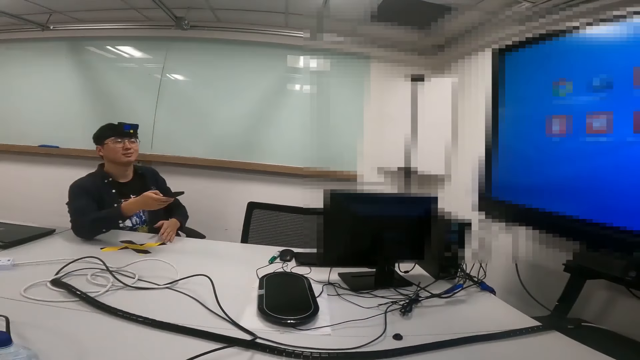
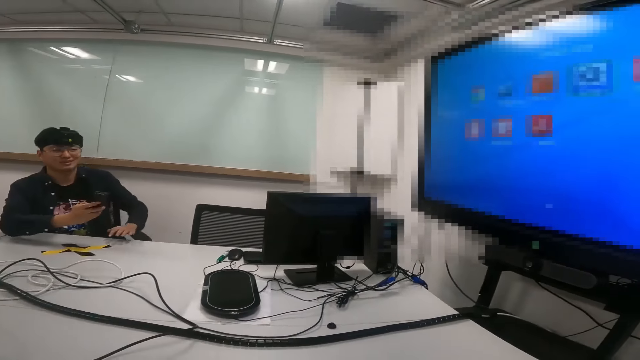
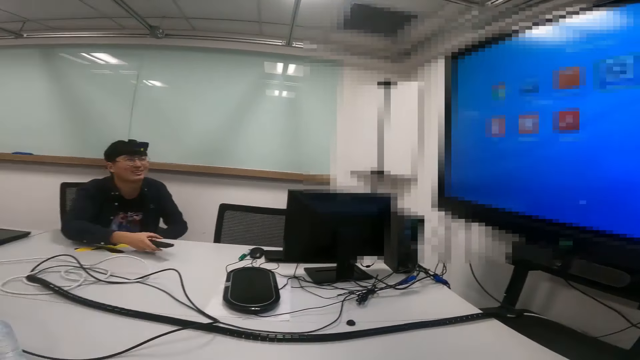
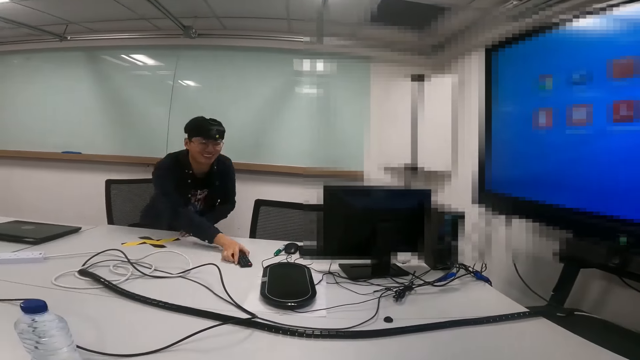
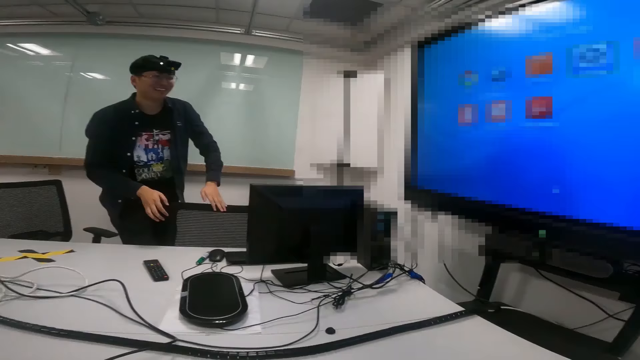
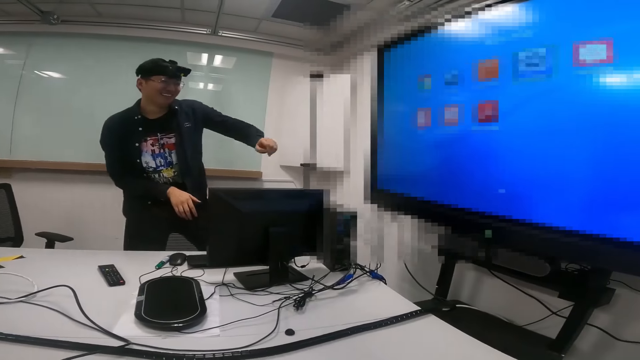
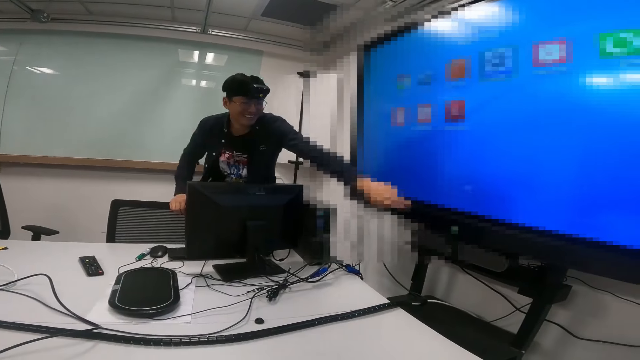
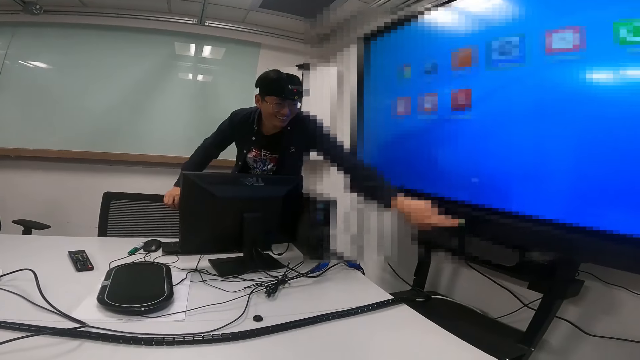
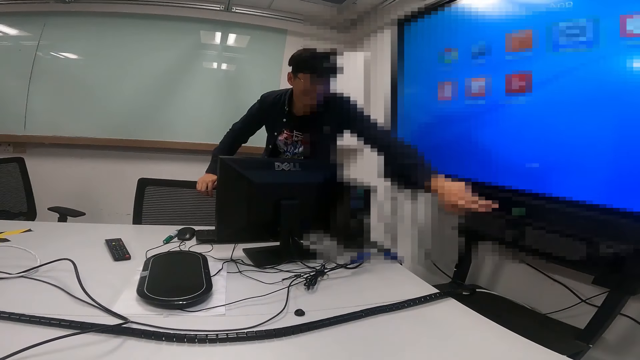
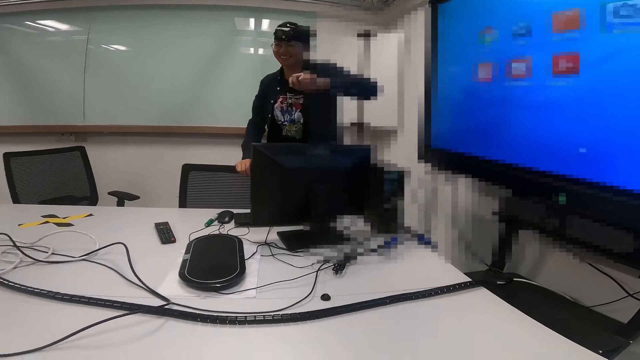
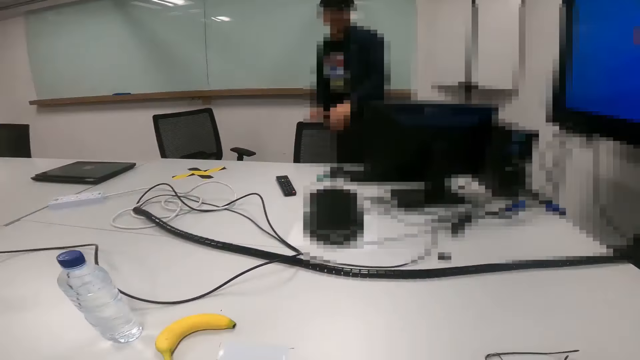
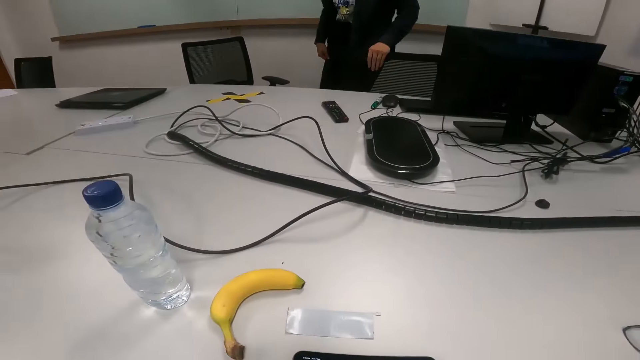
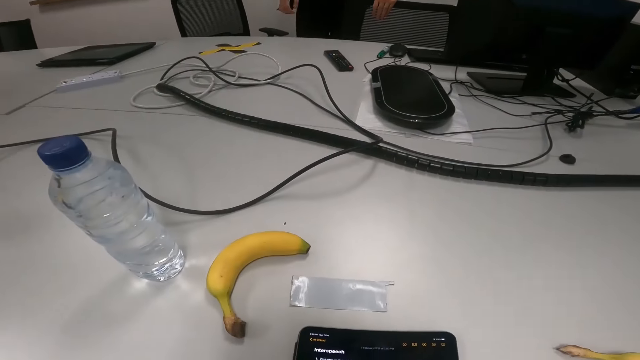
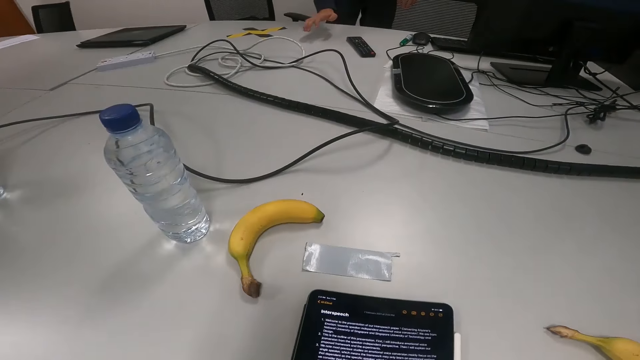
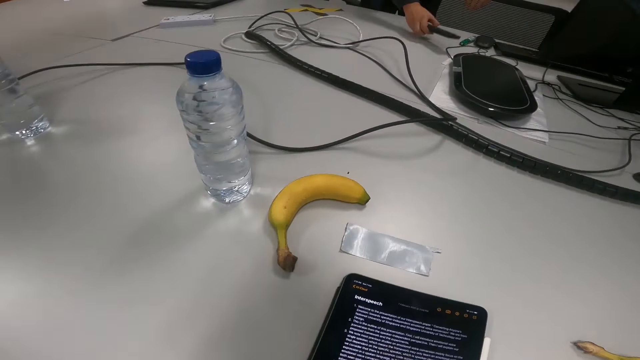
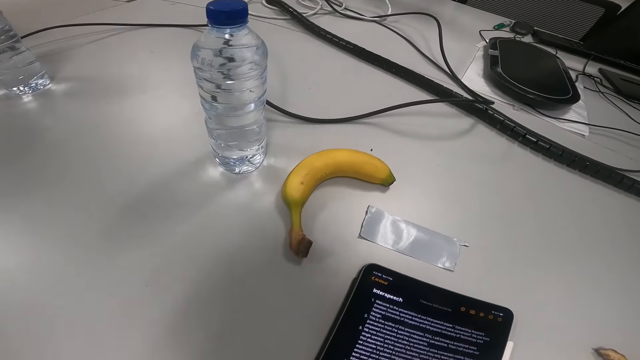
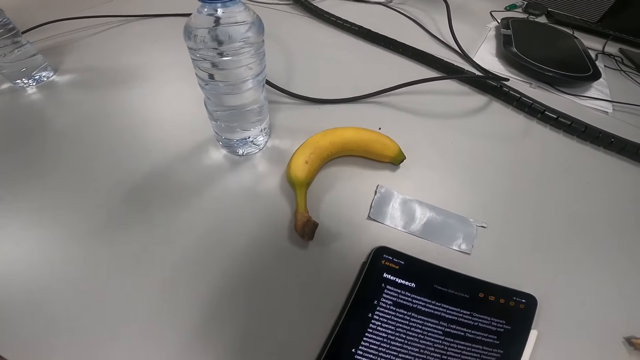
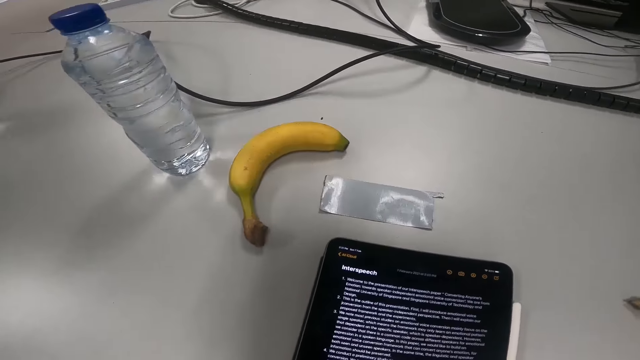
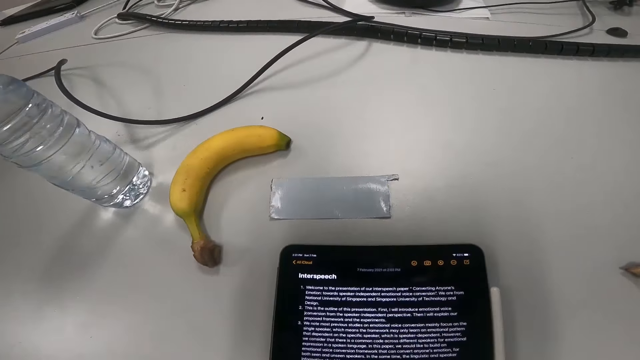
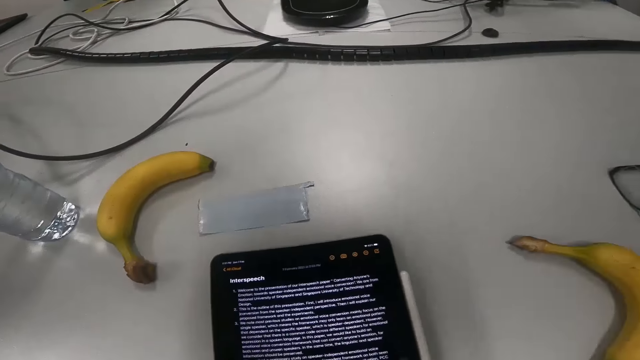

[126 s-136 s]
A person puts a remote on a table, walks in a room and clicks on a button on a television screen. The person touches a chair and picks up the remote on the table.

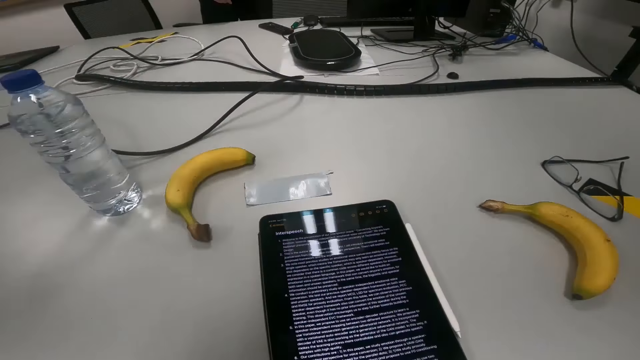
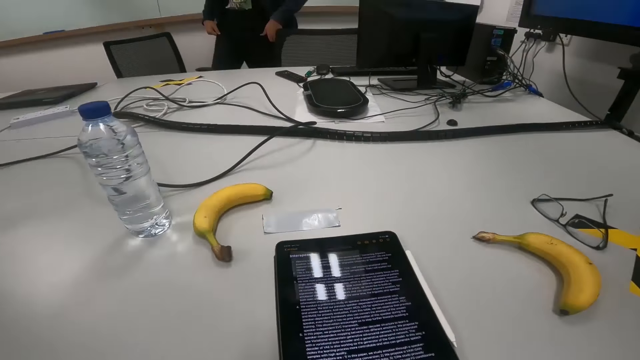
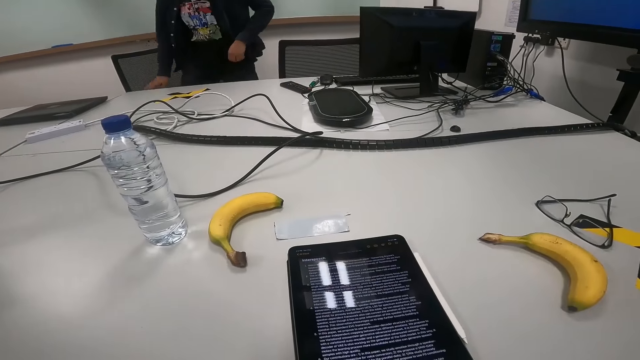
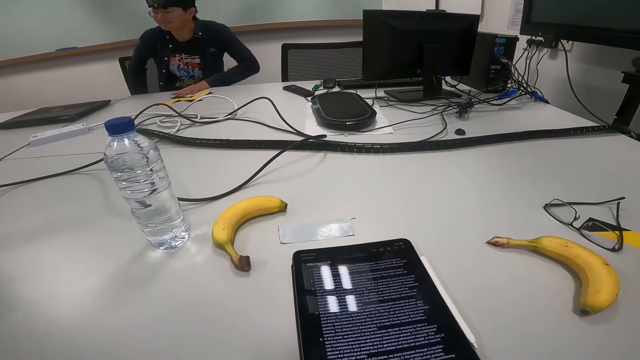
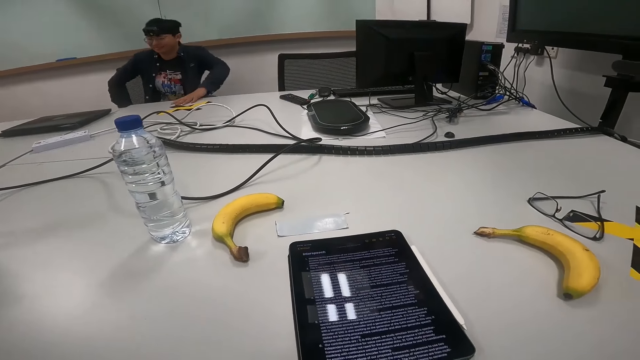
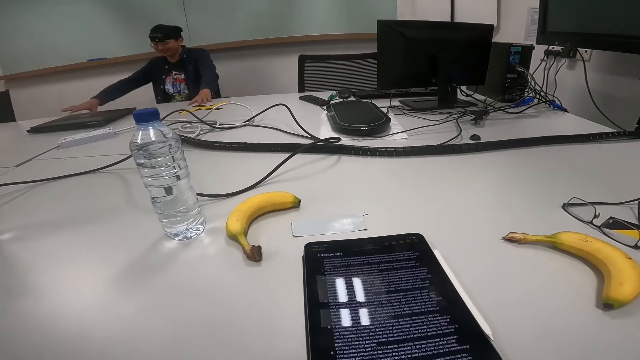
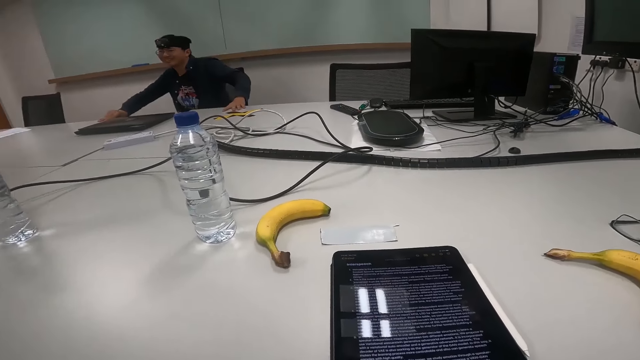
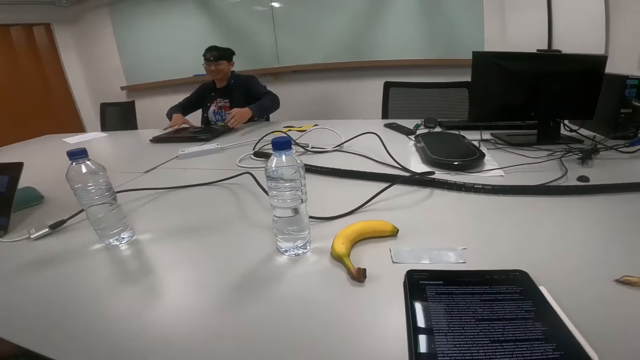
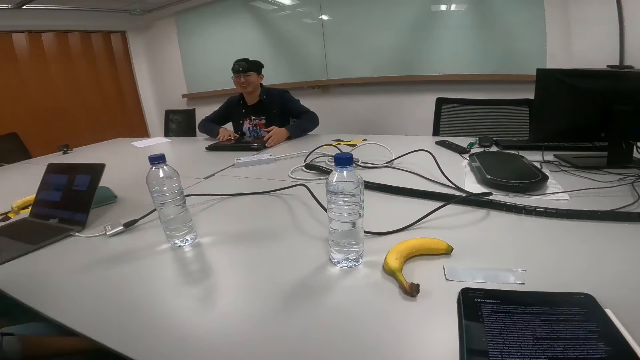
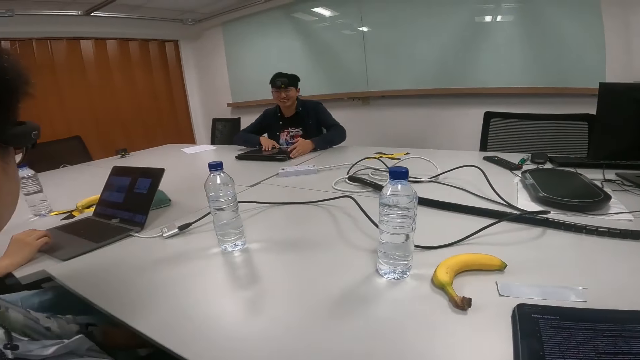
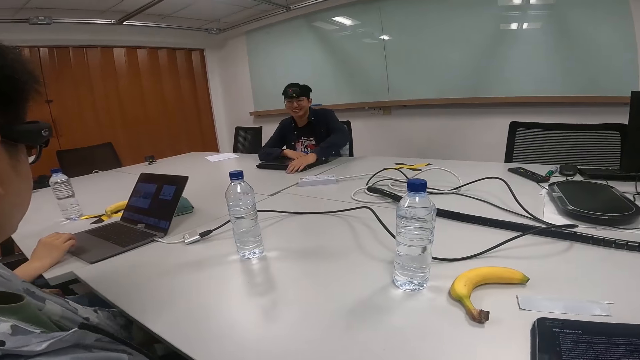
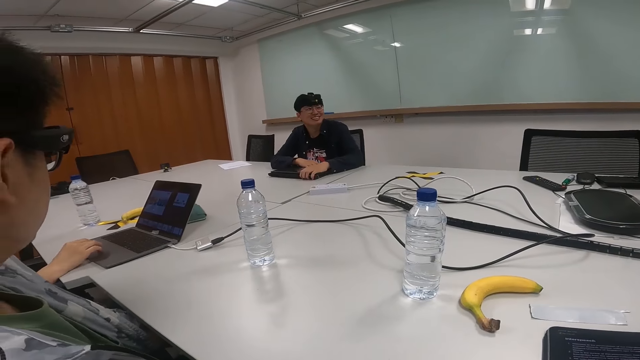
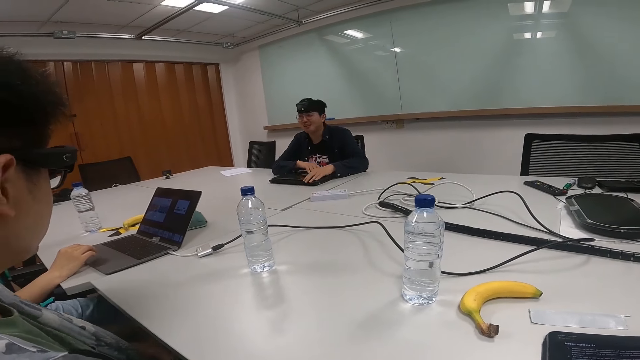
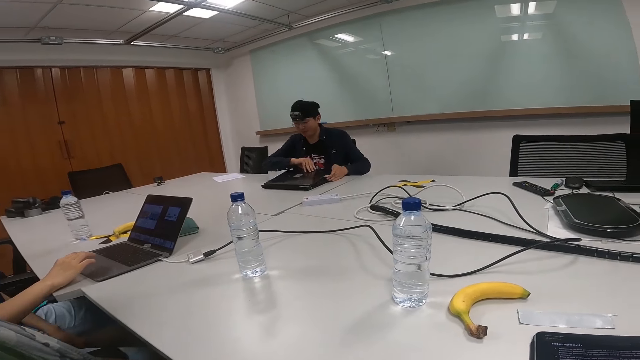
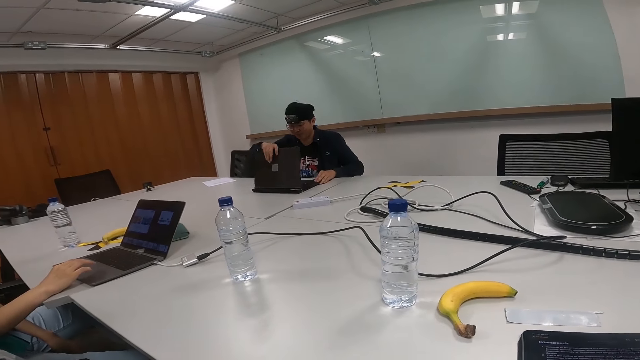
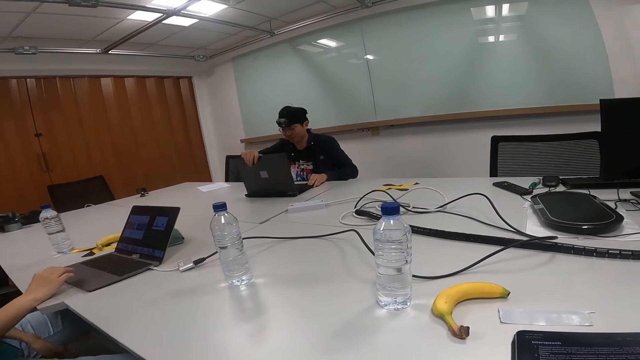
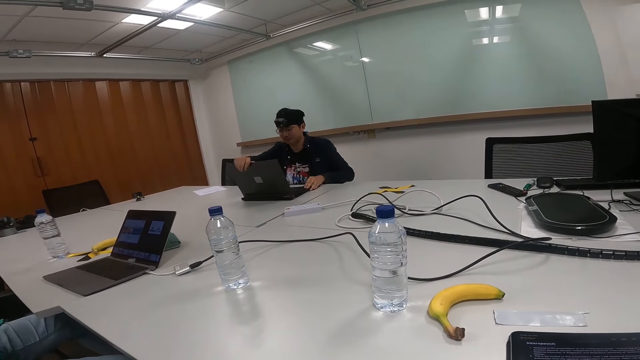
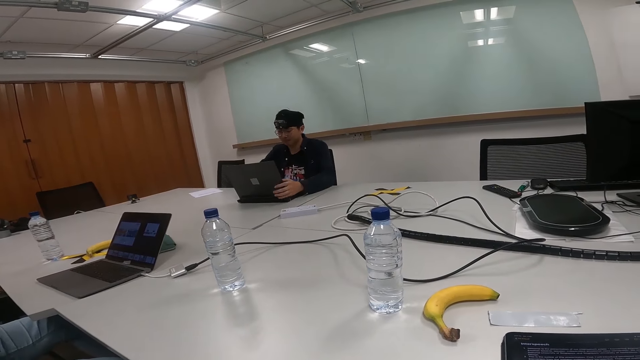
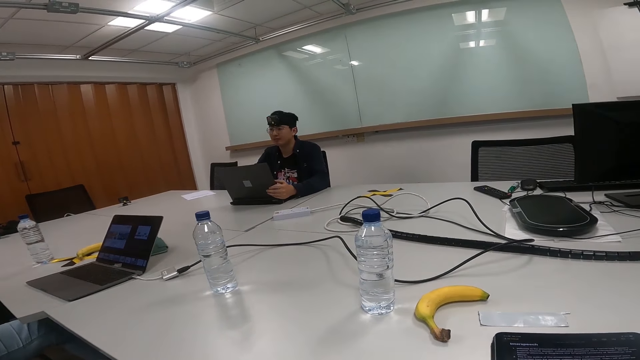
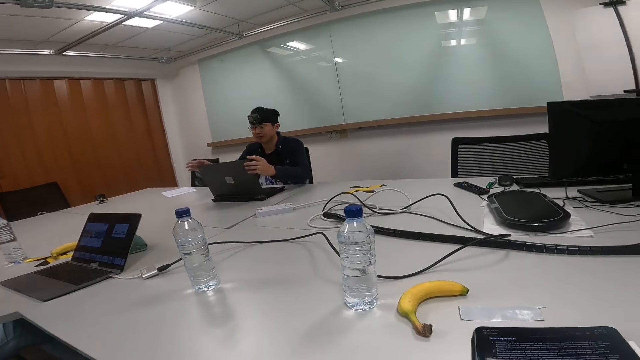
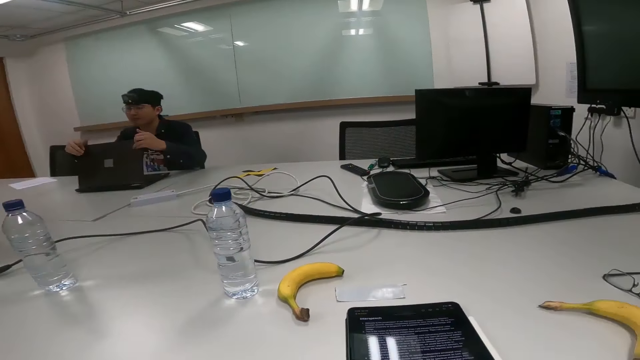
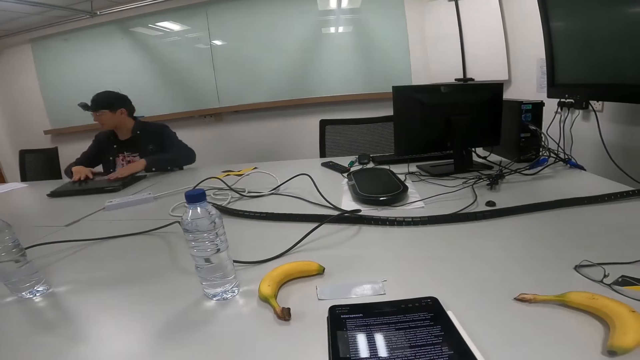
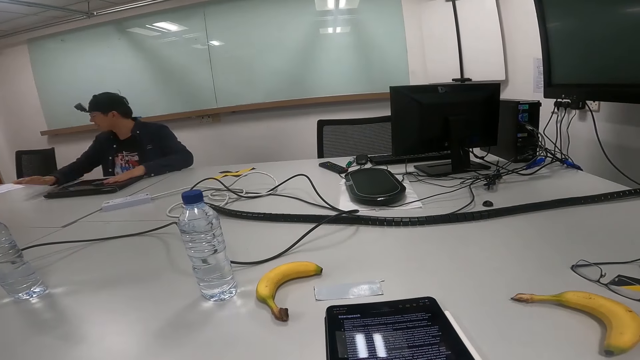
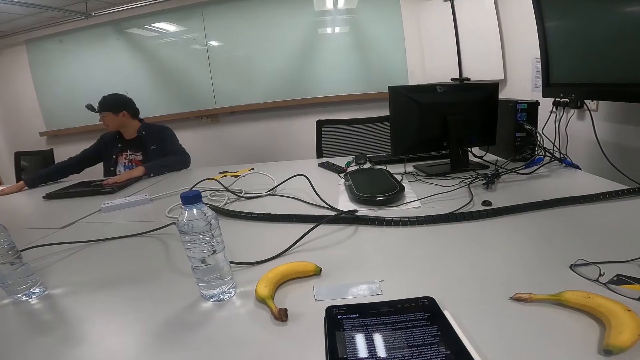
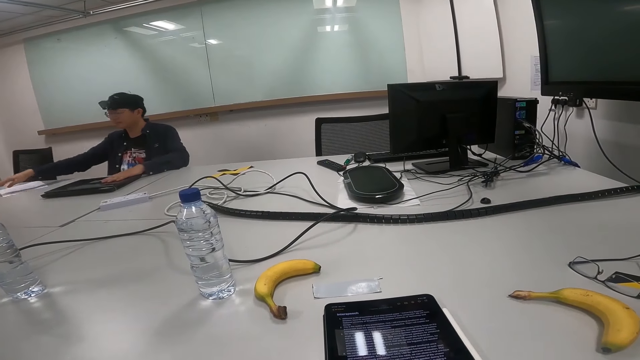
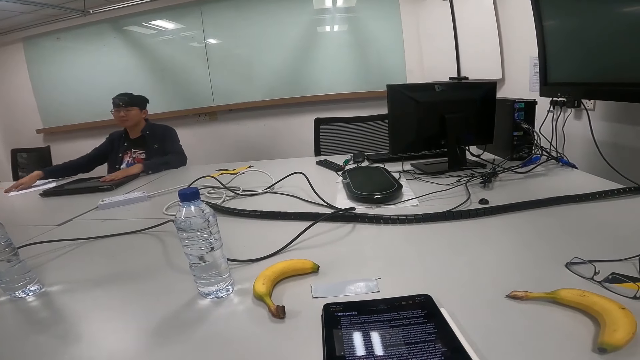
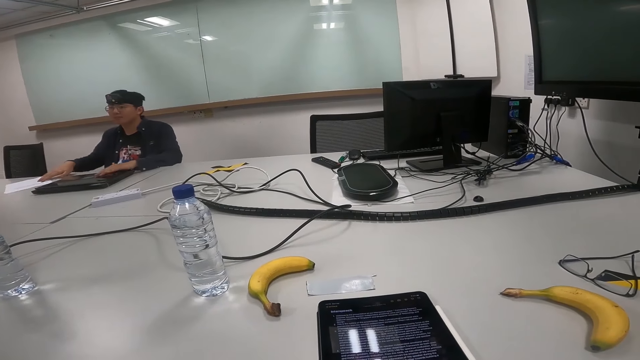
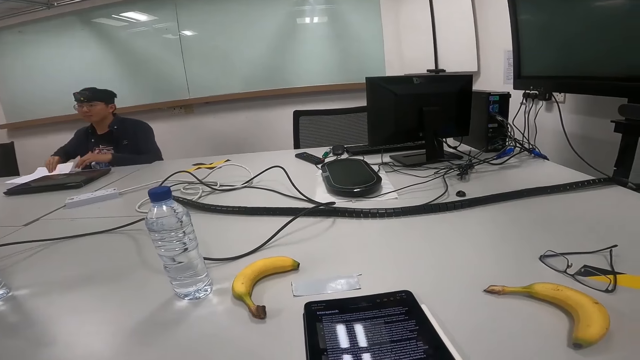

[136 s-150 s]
A person sits on a chair, drags the chair on the floor and drags a laptop on a table. The person opens the laptop, closes the laptop and drags a paper on the table.
